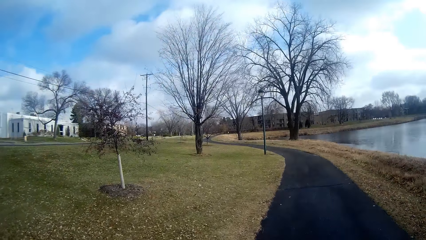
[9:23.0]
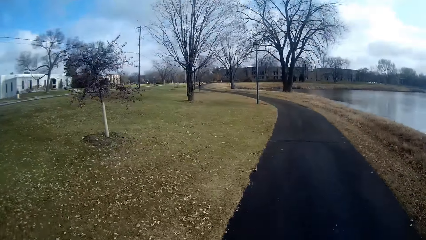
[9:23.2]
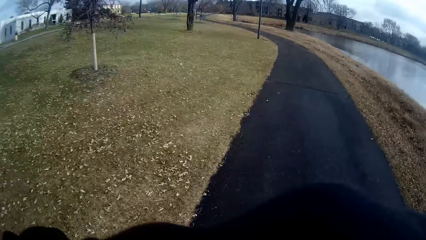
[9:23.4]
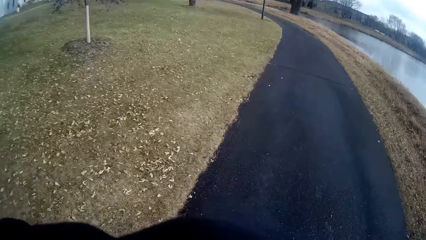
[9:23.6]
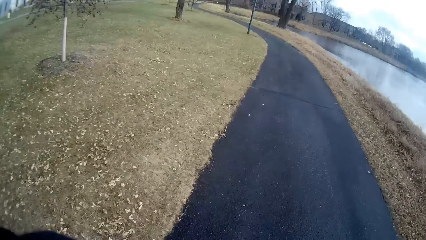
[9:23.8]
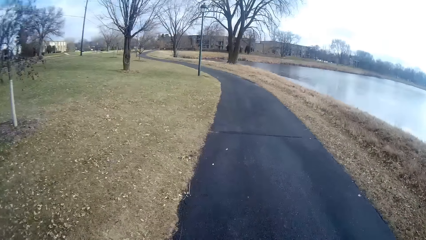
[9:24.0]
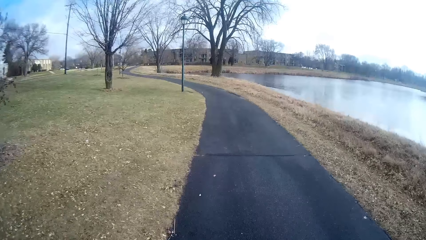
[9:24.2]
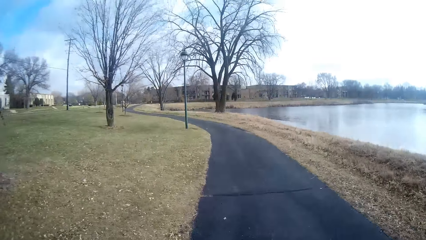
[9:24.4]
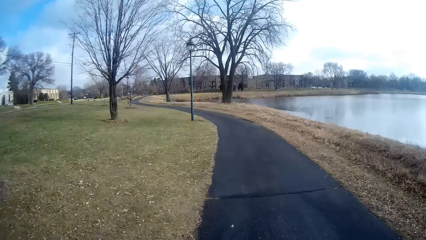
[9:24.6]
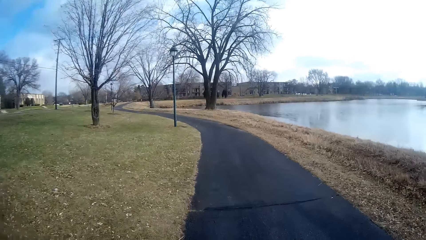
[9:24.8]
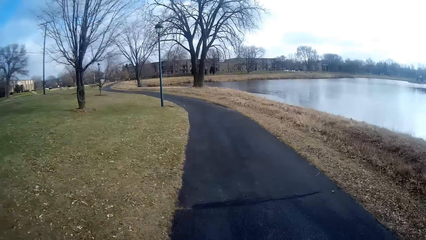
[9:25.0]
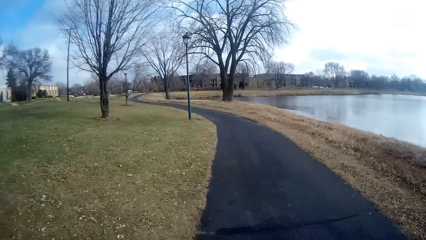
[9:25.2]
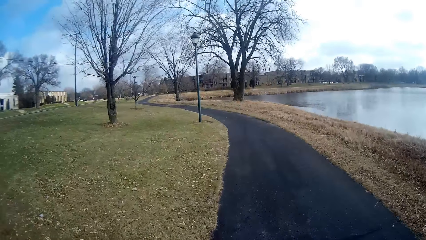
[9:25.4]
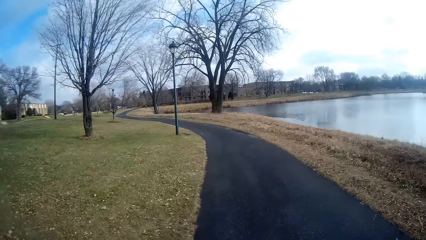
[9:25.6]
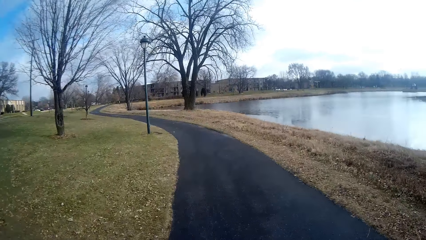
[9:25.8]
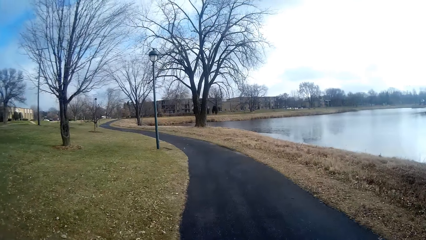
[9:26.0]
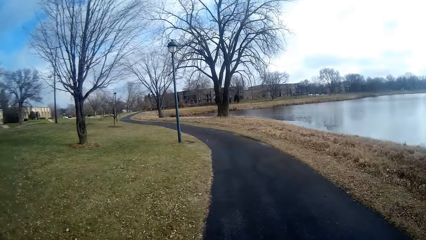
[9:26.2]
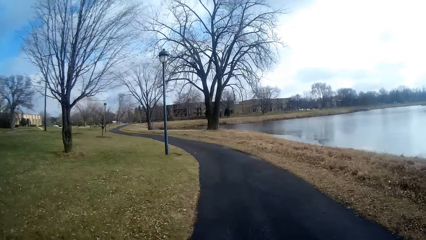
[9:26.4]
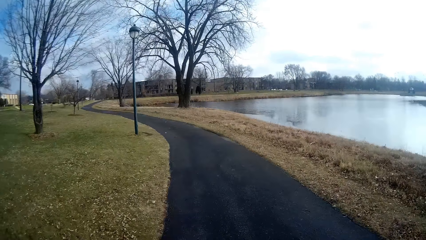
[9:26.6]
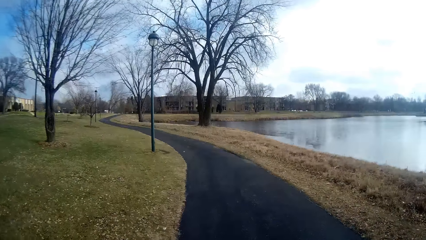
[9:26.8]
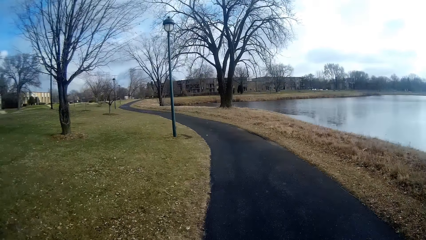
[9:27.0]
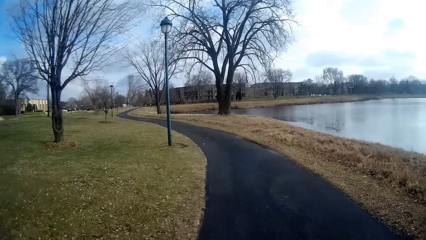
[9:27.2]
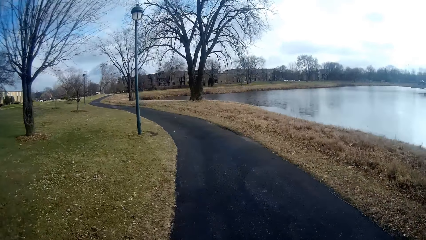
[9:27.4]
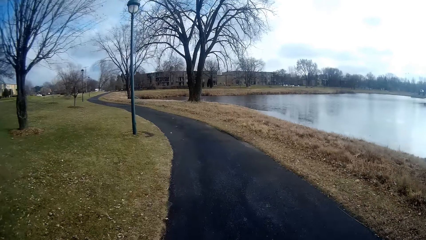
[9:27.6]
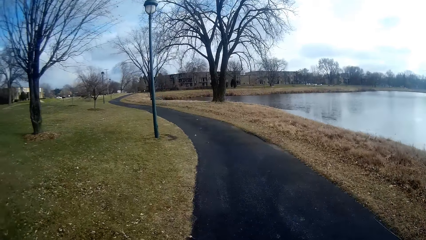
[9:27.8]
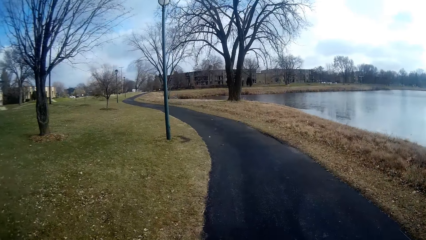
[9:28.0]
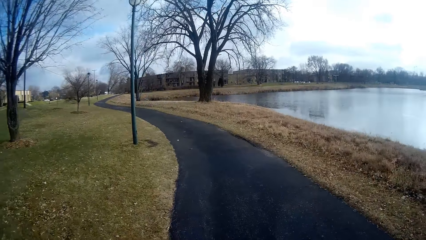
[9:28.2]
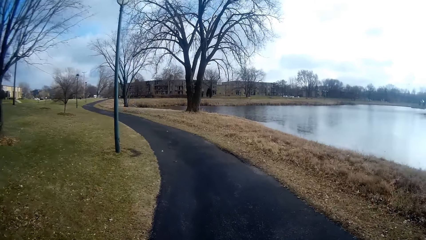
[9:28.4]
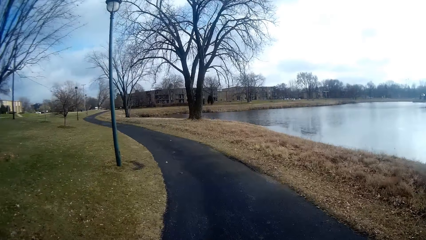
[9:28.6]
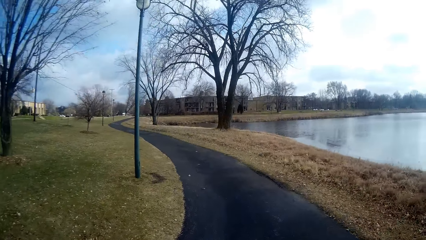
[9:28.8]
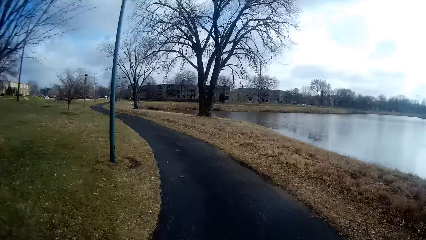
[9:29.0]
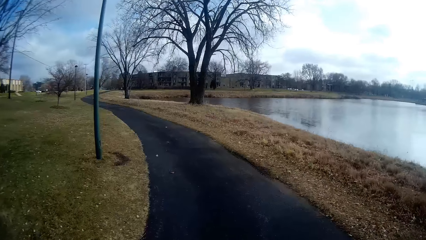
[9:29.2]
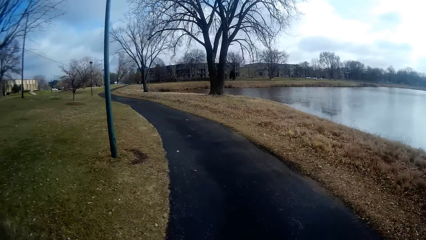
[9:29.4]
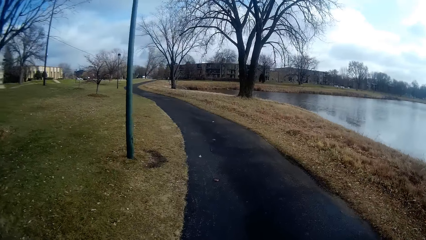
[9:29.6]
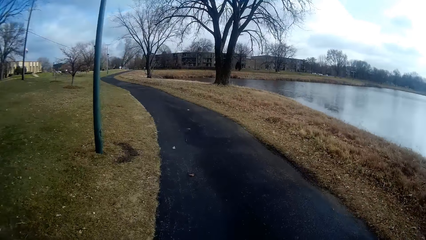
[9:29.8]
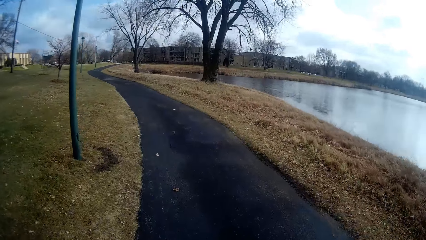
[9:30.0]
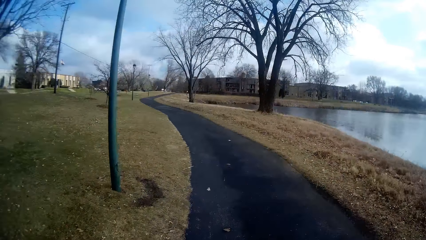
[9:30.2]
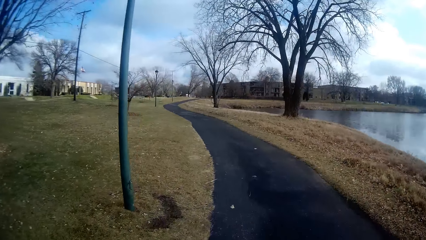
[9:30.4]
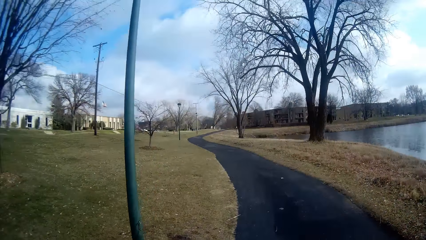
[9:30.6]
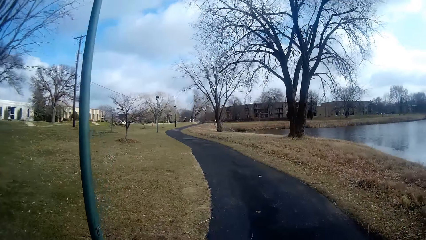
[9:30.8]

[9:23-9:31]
The camera wearer runs with a man while talking.

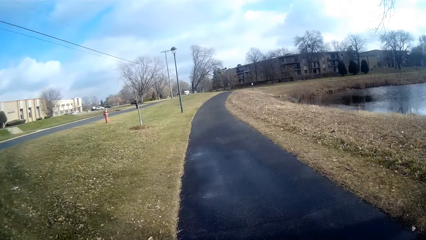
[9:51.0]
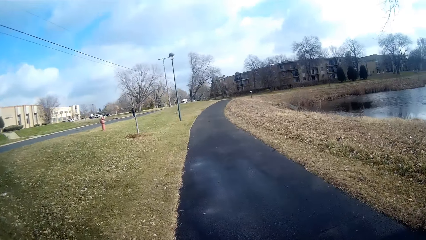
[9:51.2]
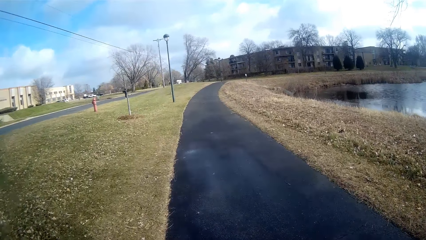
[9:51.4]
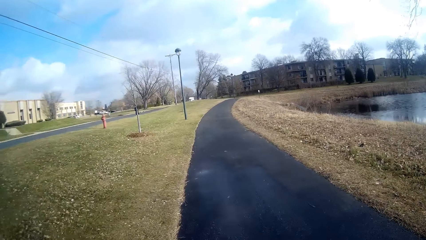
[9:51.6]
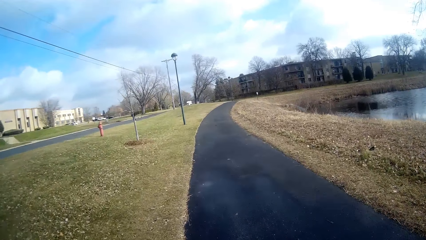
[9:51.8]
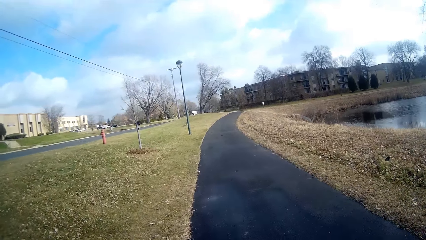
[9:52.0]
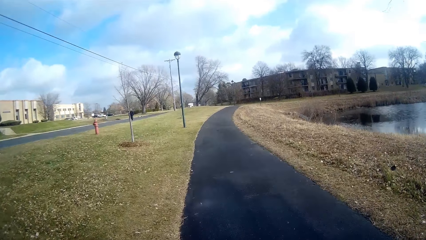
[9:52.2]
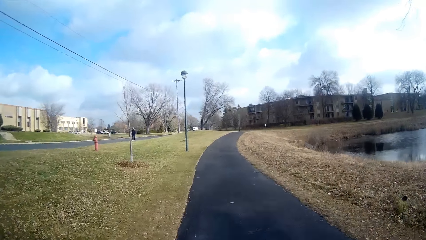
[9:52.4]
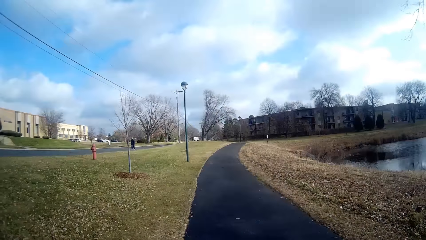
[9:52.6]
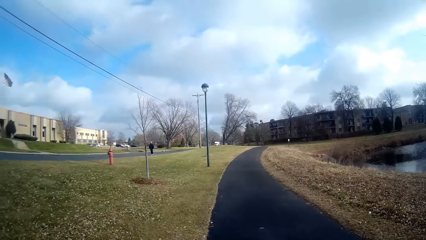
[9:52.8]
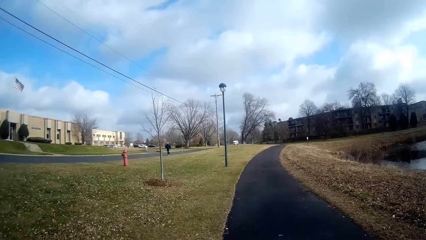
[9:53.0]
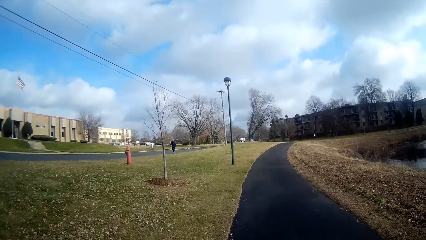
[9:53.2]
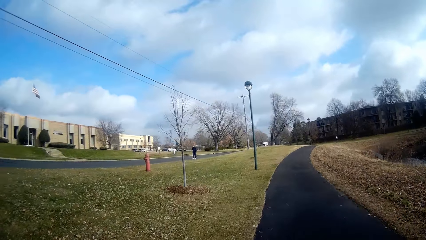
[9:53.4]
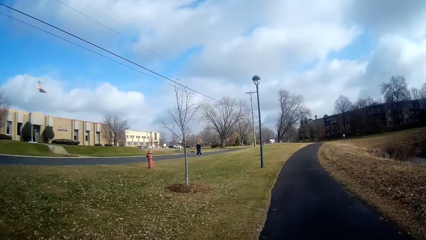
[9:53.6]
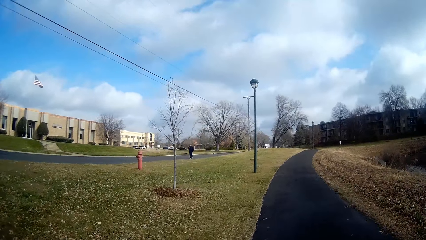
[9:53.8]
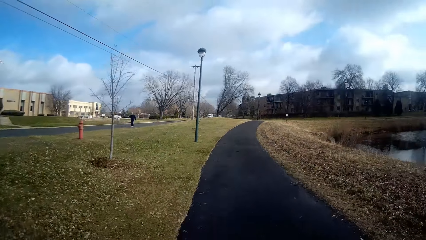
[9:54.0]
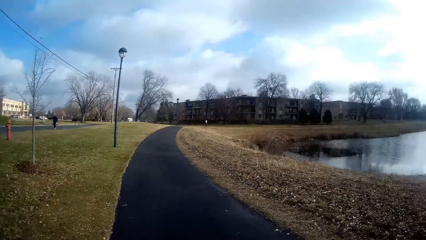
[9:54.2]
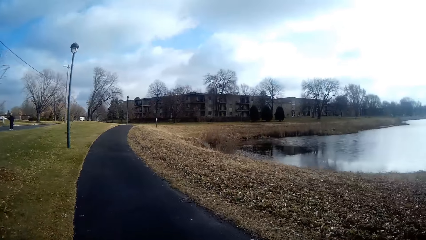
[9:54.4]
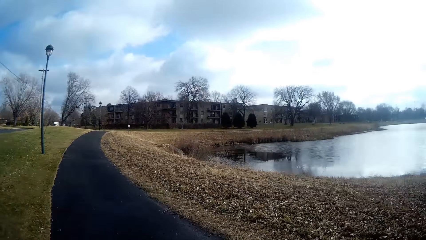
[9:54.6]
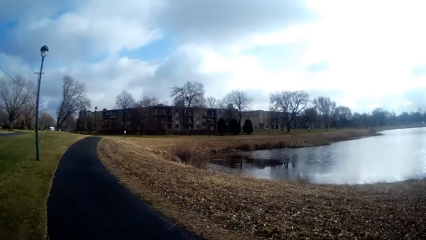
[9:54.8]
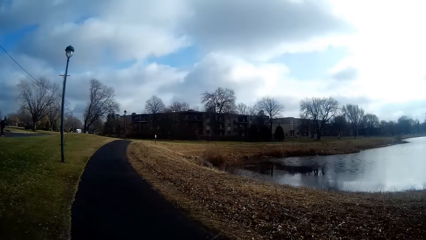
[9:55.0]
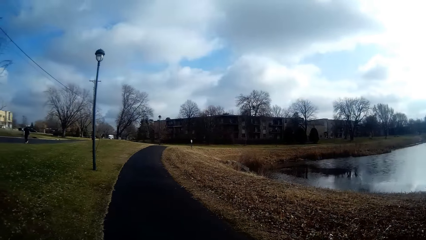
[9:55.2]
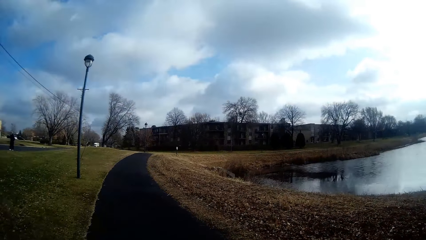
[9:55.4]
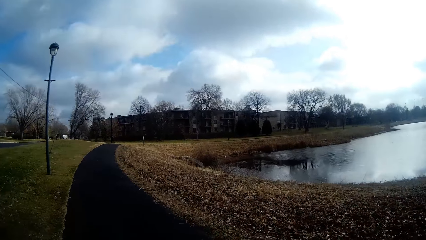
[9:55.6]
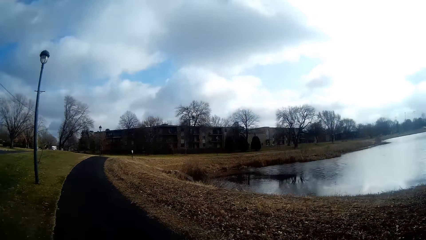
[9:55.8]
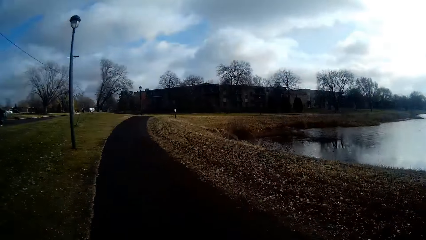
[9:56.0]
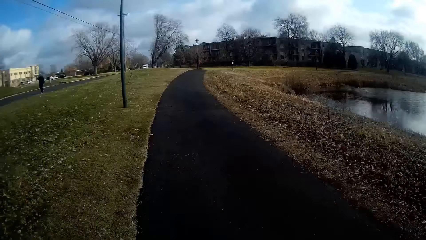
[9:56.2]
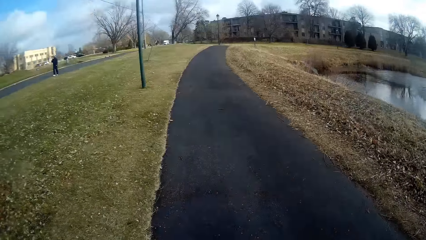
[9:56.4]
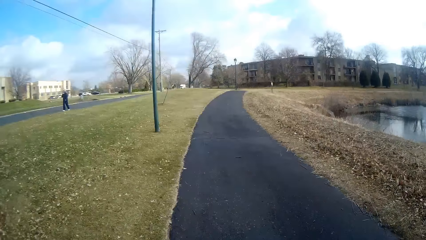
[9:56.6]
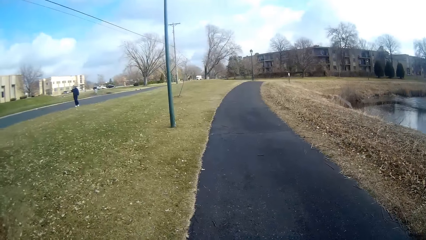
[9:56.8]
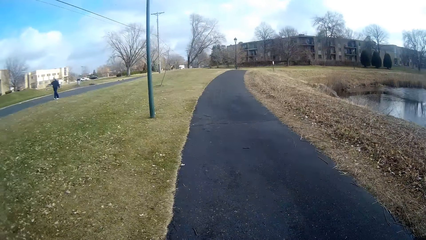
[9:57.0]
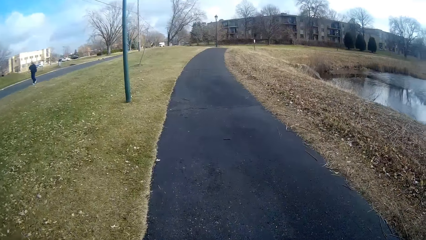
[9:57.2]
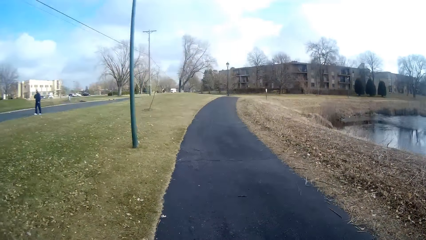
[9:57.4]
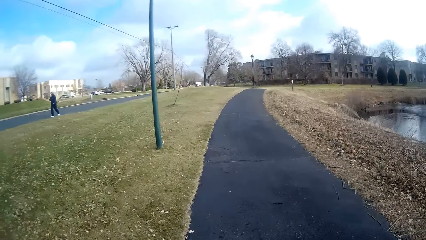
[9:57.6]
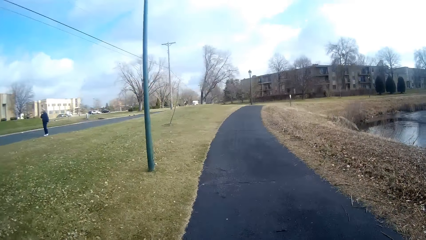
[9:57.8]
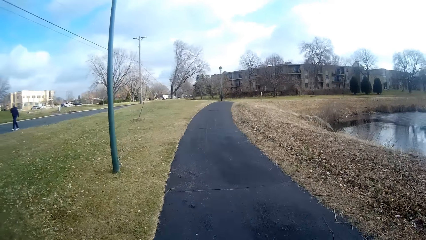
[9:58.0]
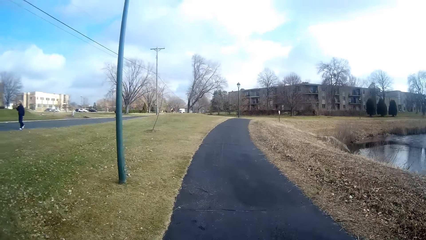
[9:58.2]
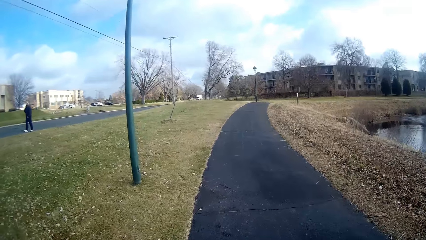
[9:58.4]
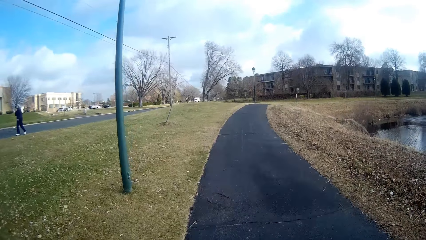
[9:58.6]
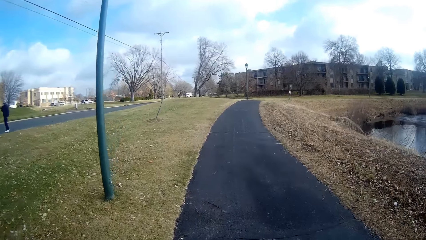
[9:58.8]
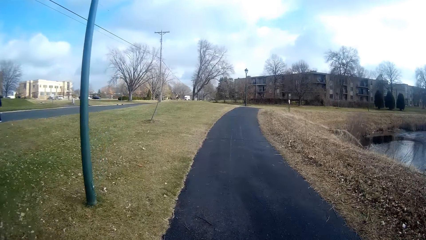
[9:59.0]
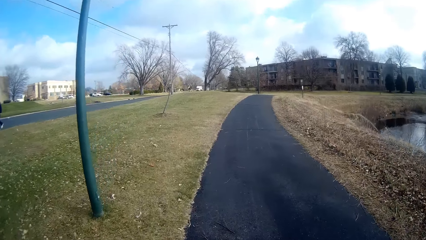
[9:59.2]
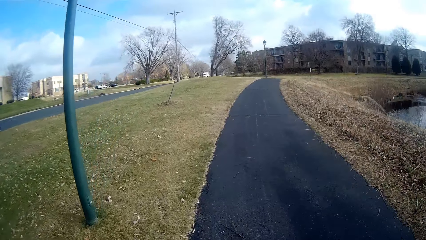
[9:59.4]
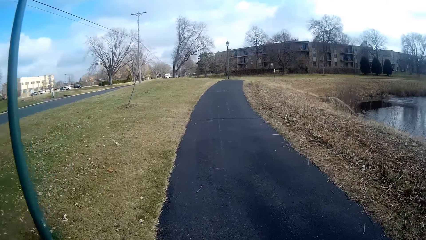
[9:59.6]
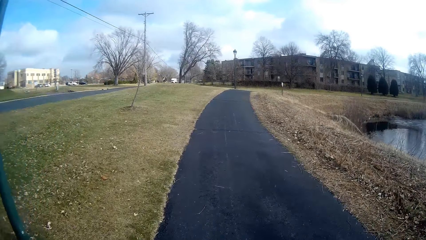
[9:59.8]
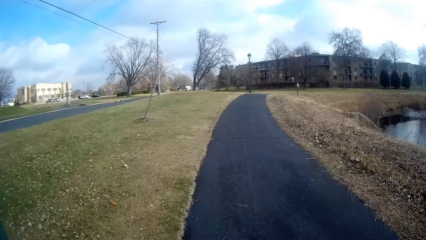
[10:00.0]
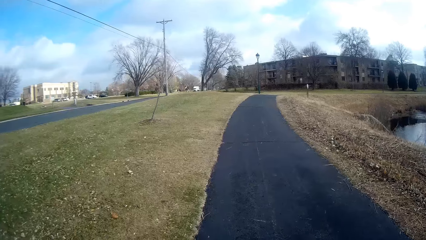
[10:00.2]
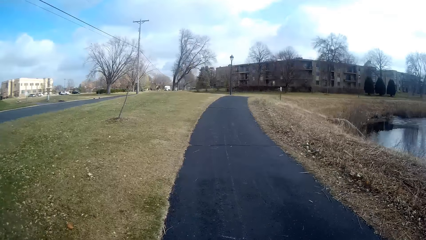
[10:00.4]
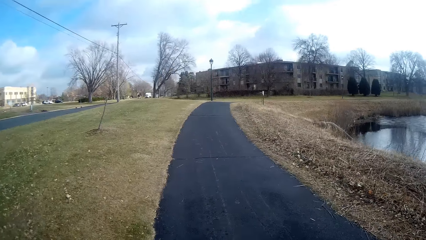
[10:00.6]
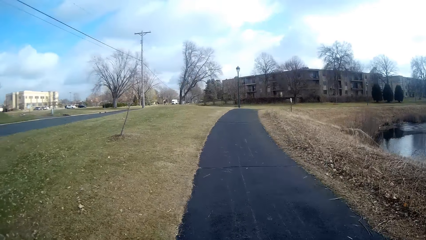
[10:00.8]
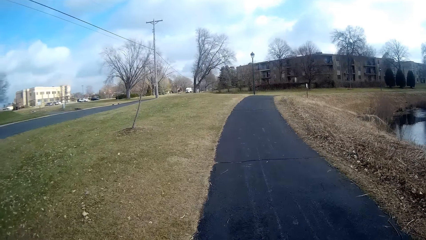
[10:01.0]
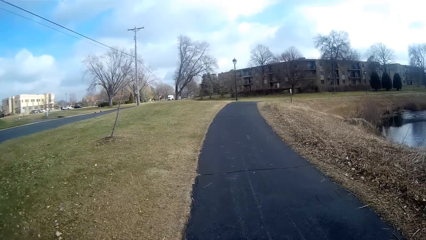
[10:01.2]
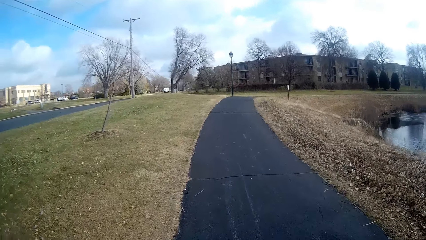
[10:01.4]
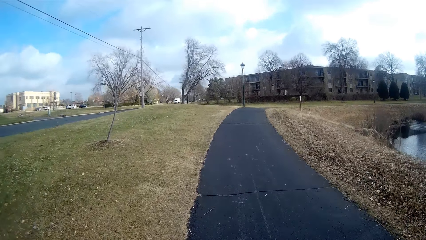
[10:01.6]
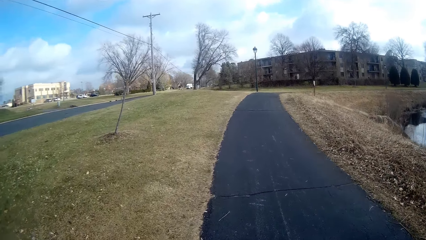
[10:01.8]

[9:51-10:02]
A person walks along the road. The person walks on the road. The camera wearer walks in the sidewalk.
